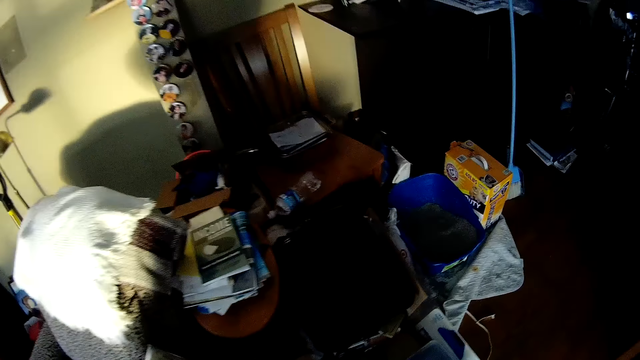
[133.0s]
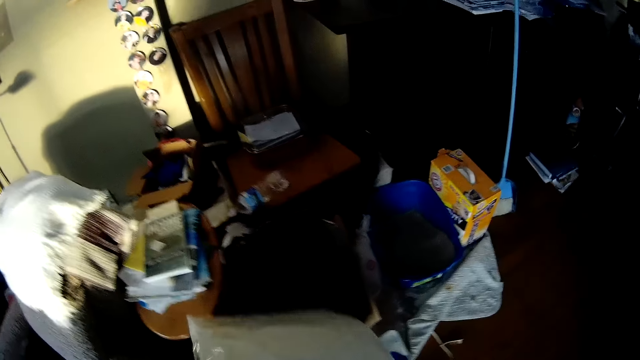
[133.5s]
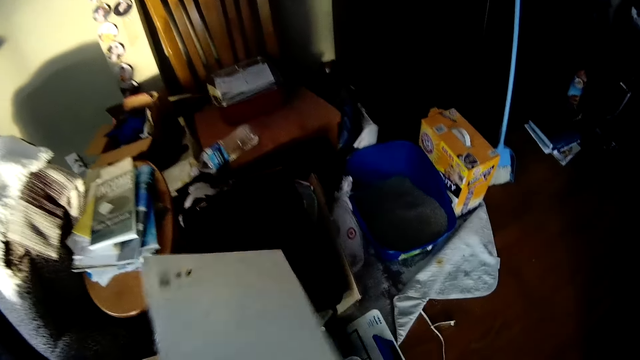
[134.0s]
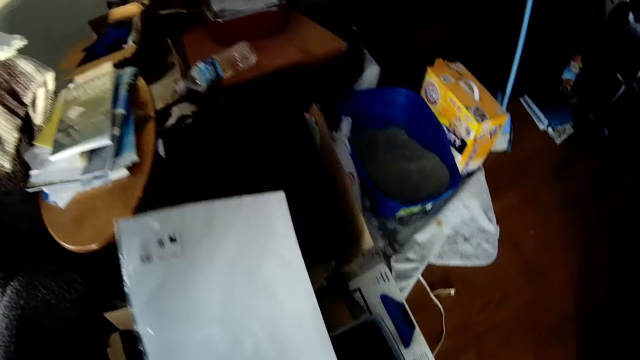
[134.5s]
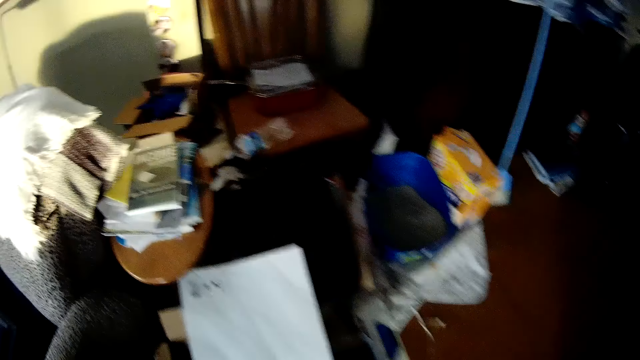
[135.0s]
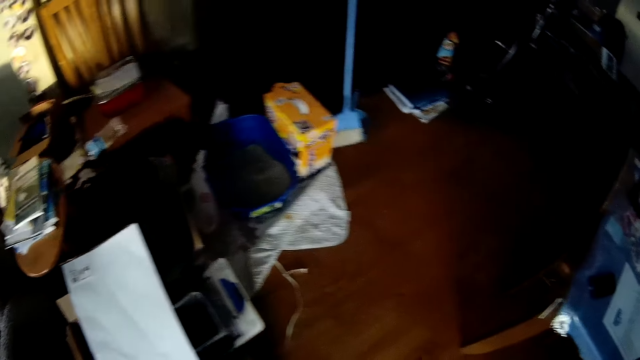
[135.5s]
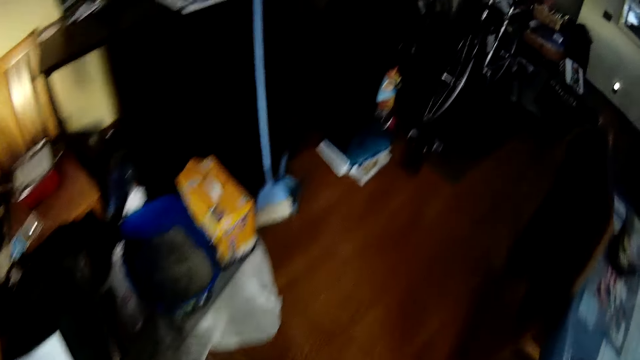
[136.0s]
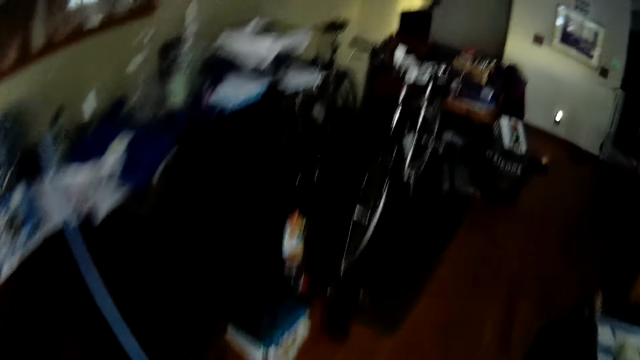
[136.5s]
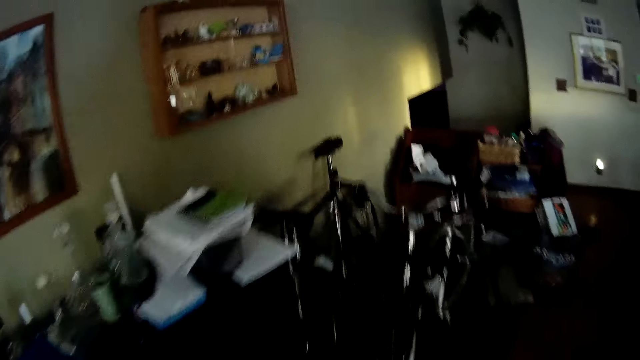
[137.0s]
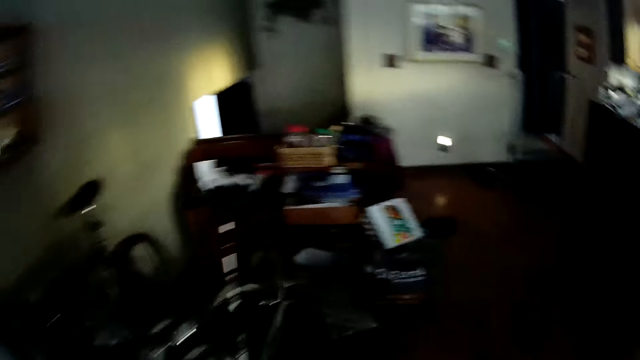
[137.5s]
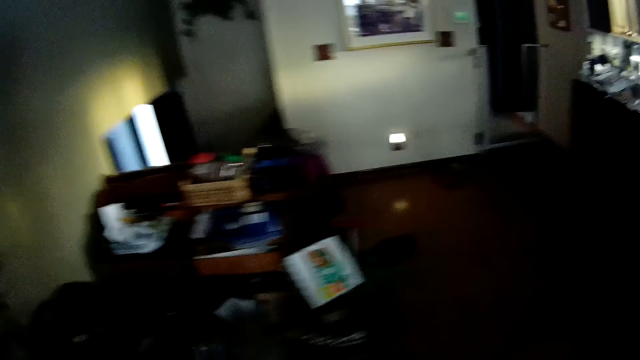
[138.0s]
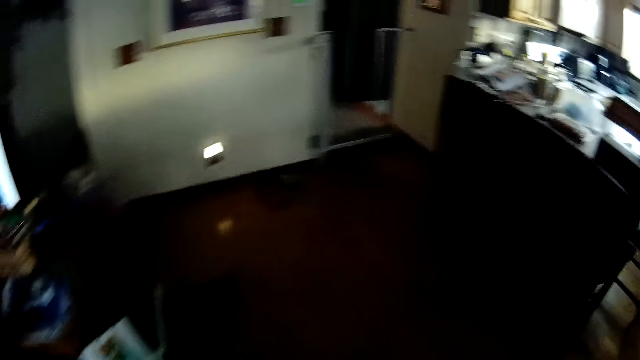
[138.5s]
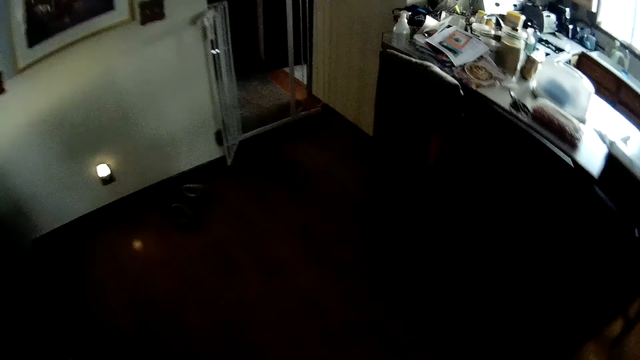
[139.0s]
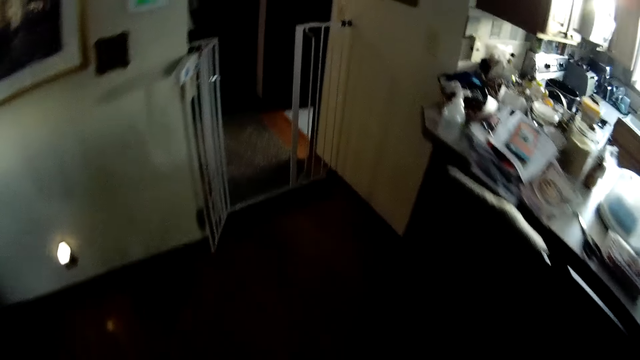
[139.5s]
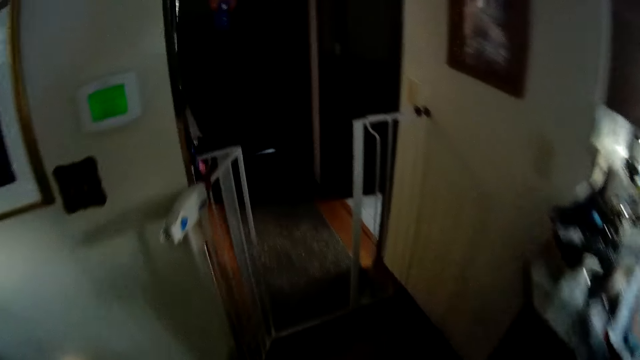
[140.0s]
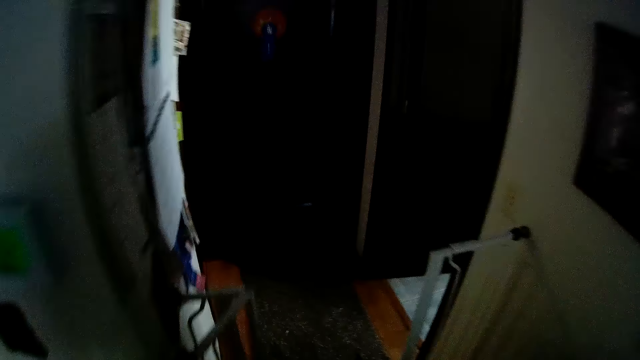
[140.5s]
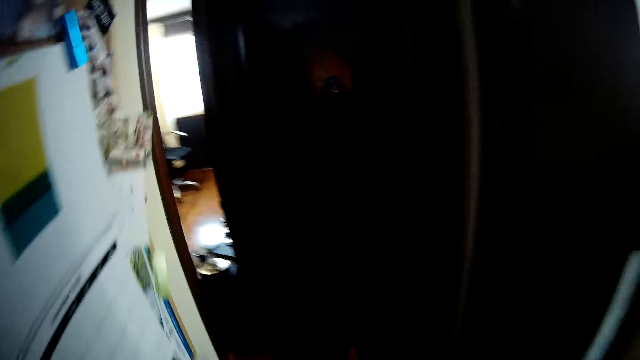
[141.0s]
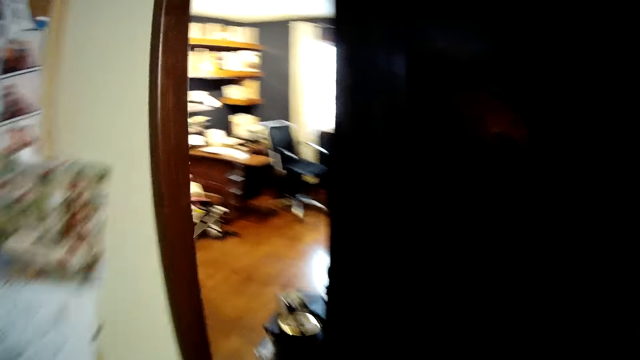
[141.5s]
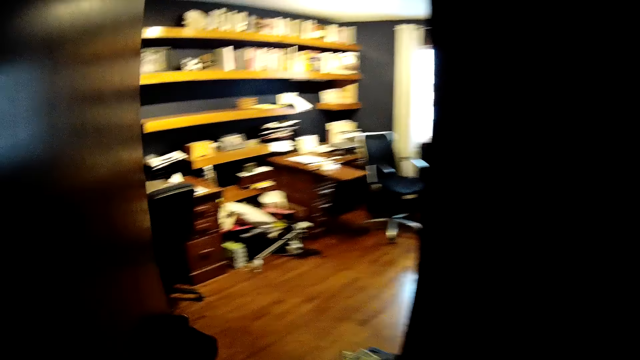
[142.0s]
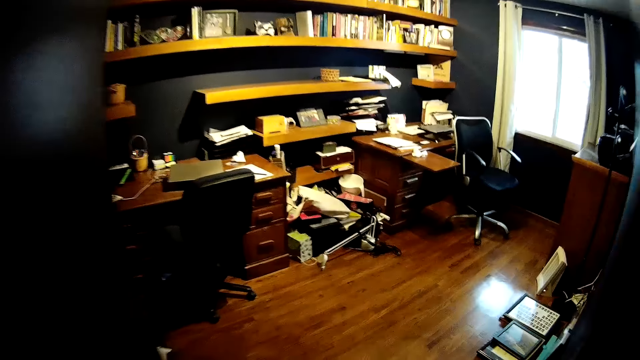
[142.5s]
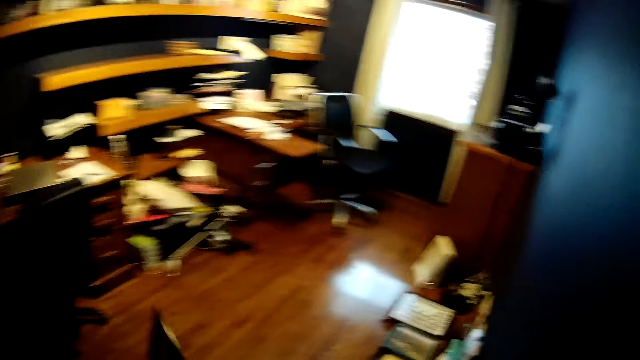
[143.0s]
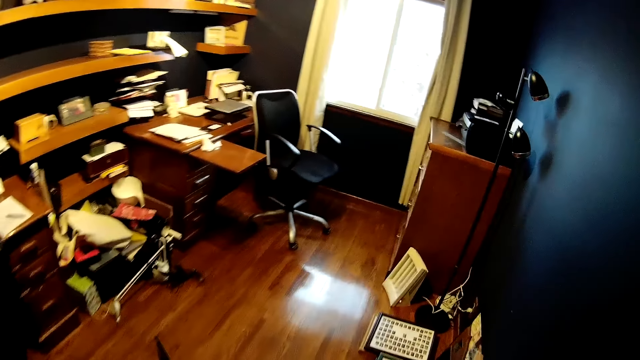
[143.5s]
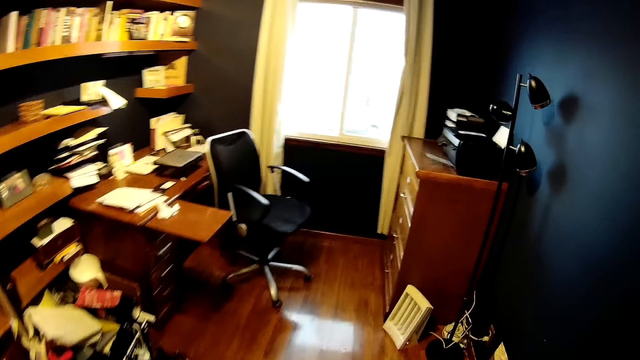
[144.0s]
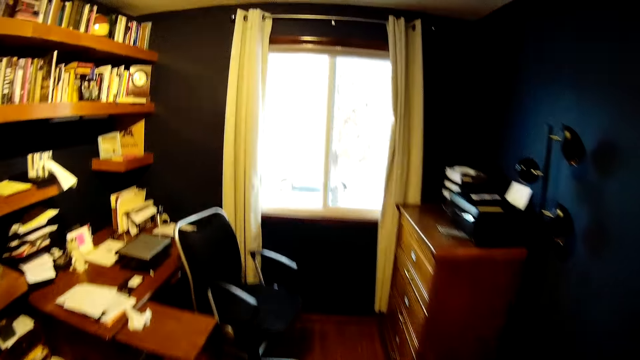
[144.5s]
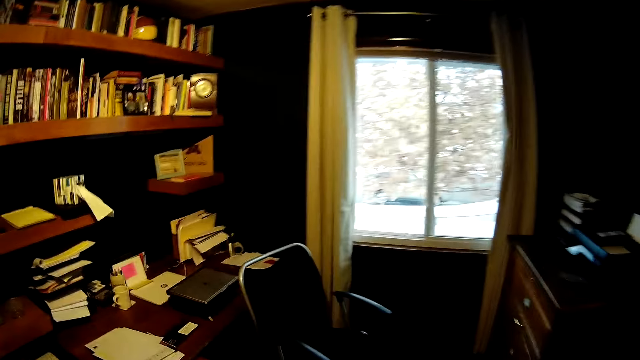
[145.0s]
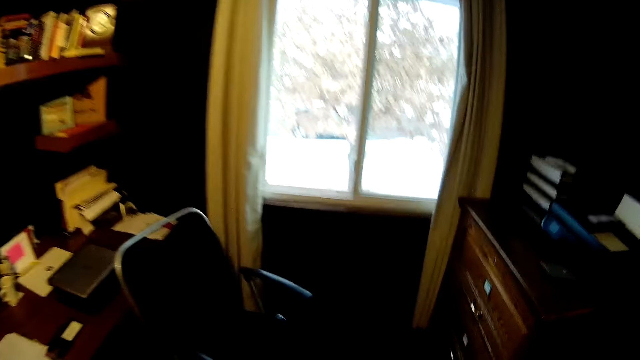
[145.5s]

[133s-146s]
The camera wearer puts the papers on the cluster. They walk to the study room. They walk in a room, walk around the room and hold a photo frame.

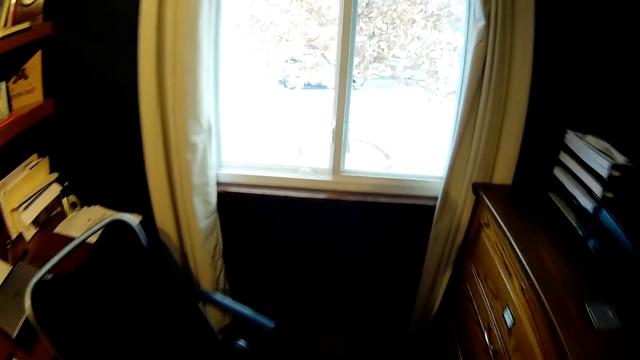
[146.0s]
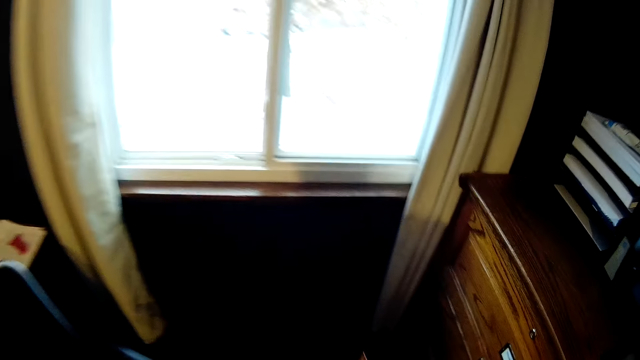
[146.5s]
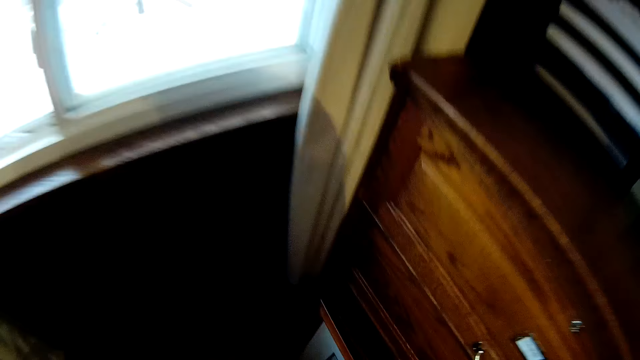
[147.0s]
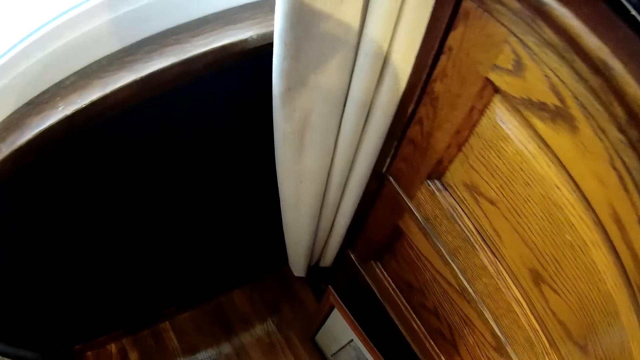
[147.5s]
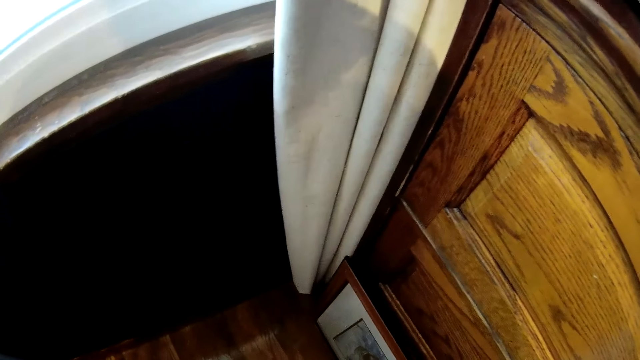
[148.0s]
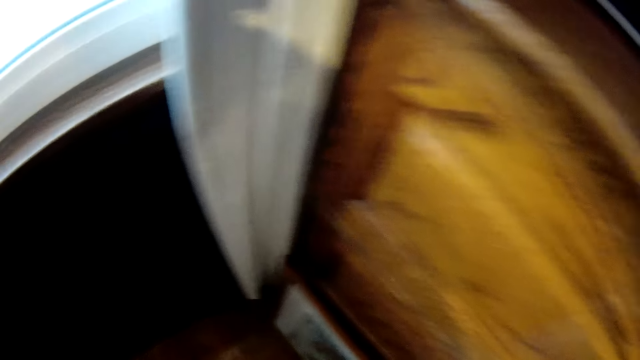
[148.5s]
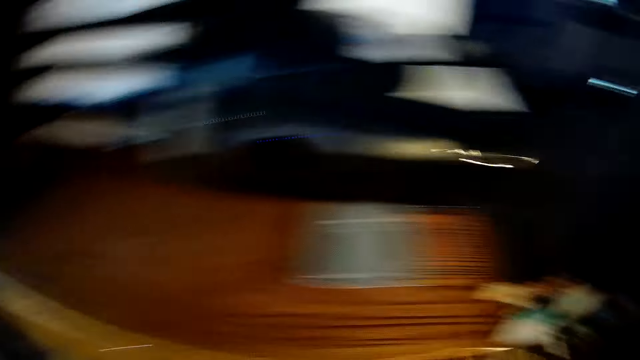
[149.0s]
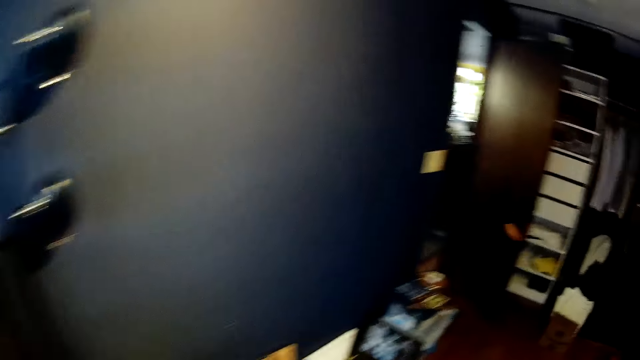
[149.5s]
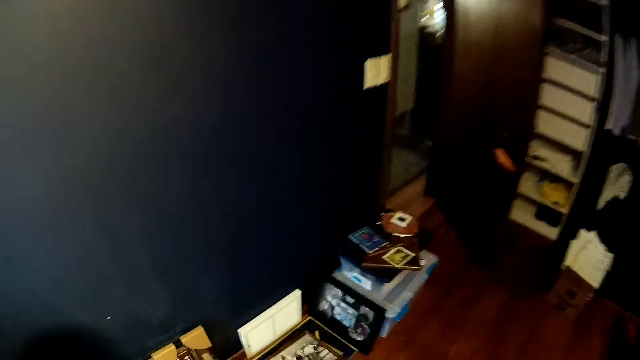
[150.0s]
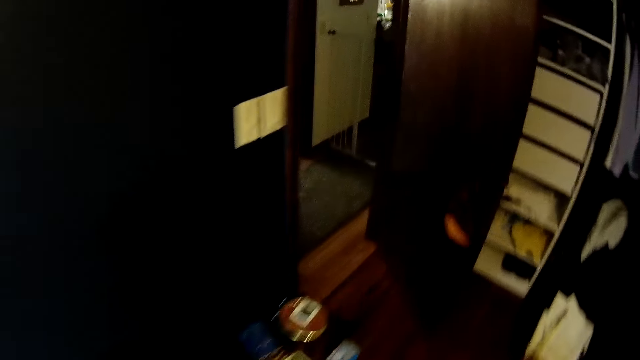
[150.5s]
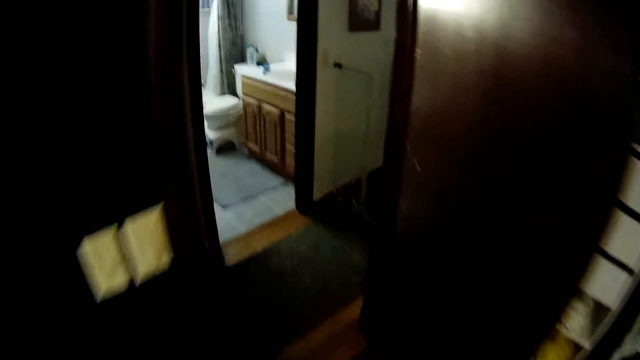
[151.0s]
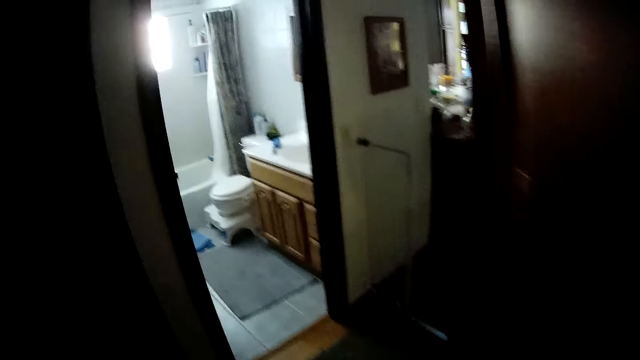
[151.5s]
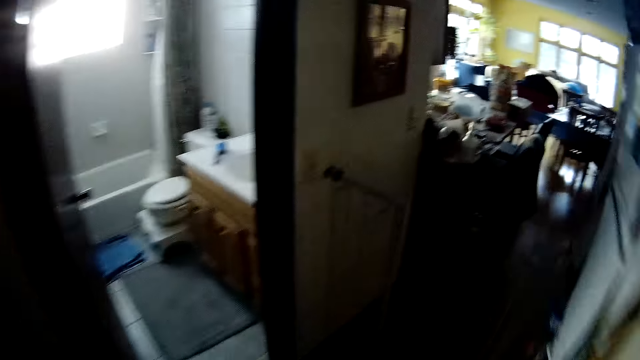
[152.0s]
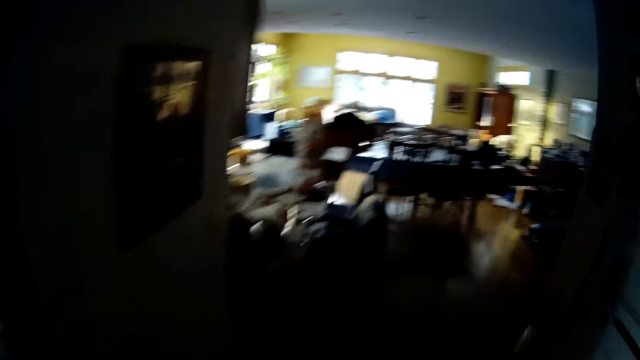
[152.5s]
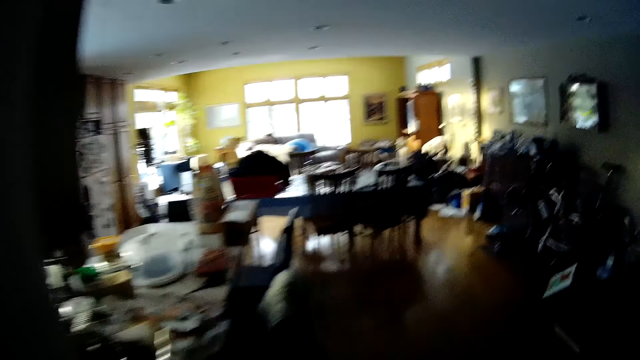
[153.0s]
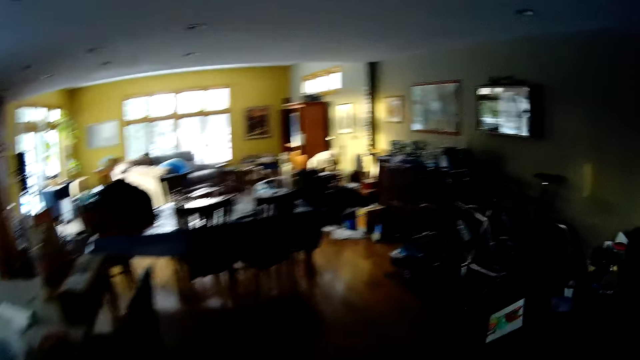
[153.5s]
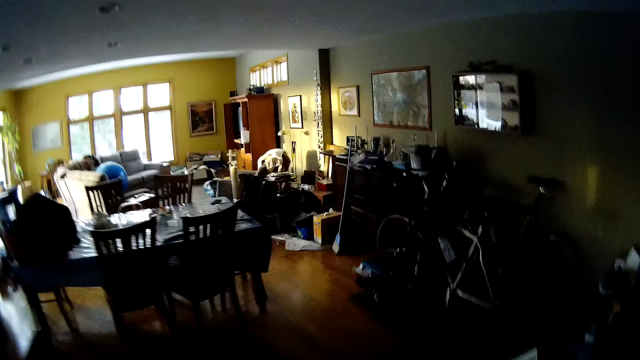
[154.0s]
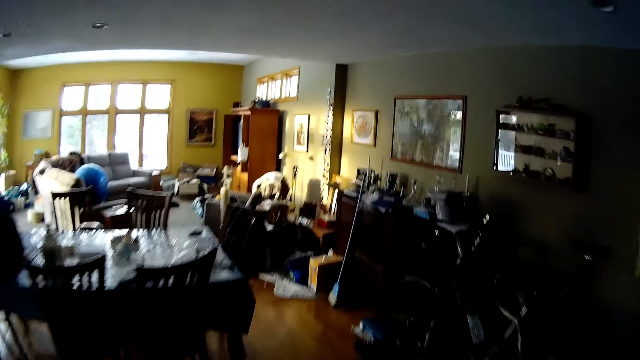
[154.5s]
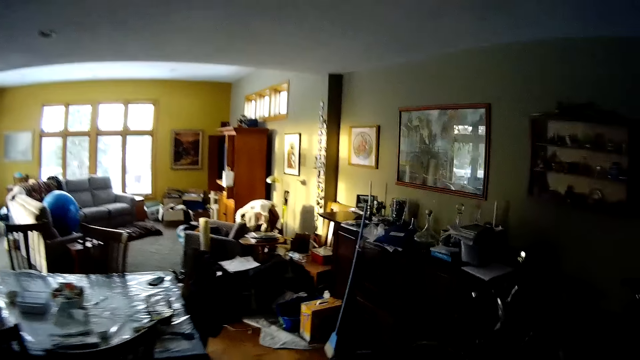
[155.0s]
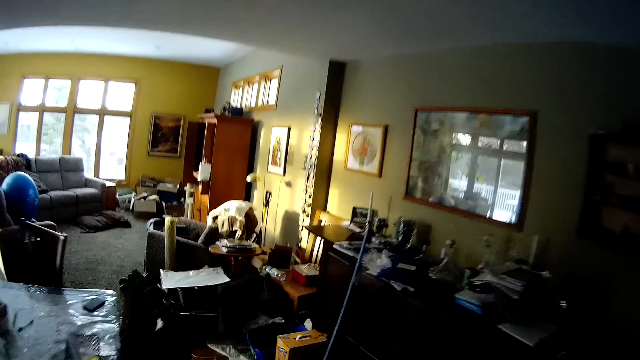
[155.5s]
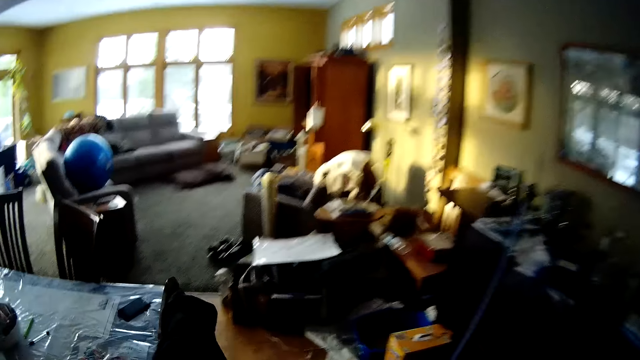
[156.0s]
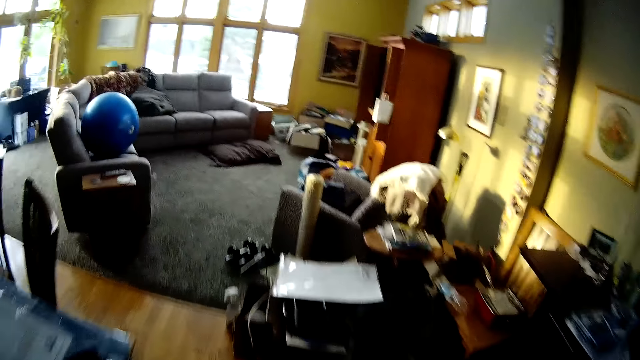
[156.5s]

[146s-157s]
The camera wearer places the frame on the floor against a shelf or cupboard. They turn around. They walk to the living room. They walk out of the room. They walk around.
